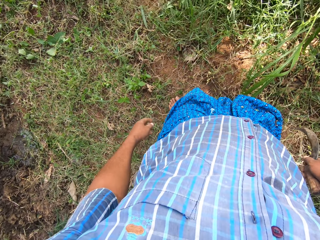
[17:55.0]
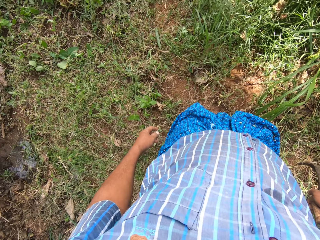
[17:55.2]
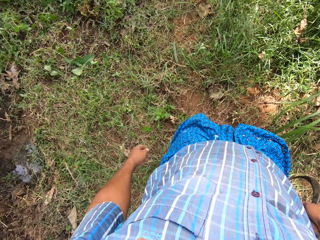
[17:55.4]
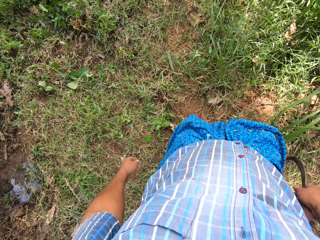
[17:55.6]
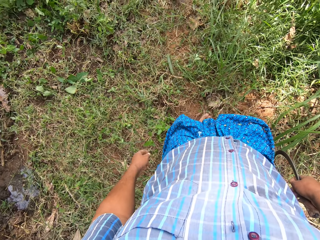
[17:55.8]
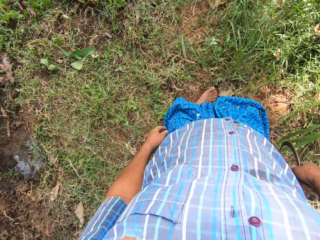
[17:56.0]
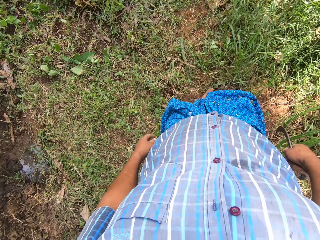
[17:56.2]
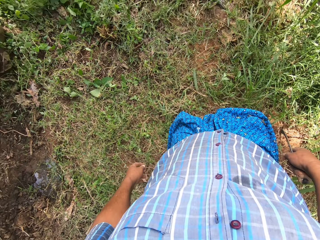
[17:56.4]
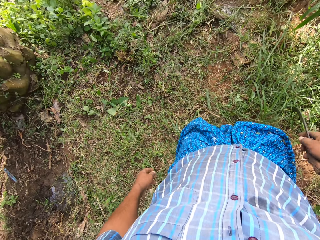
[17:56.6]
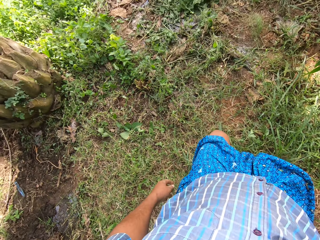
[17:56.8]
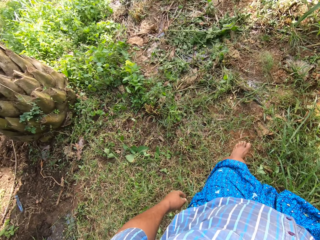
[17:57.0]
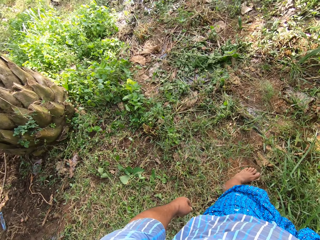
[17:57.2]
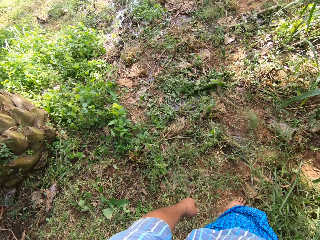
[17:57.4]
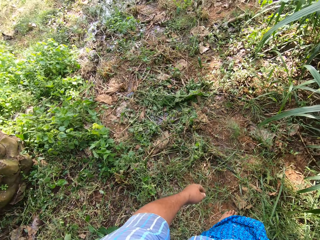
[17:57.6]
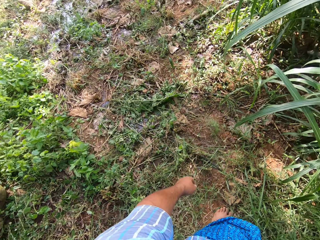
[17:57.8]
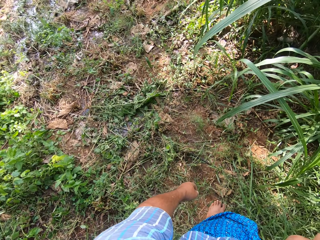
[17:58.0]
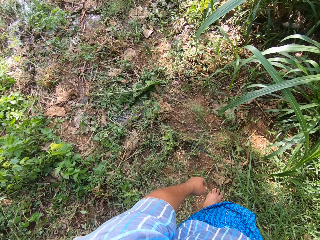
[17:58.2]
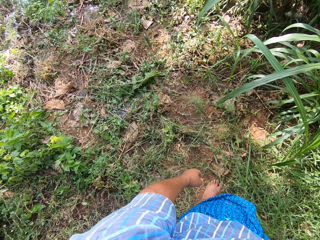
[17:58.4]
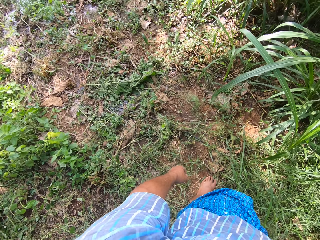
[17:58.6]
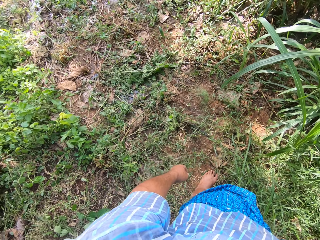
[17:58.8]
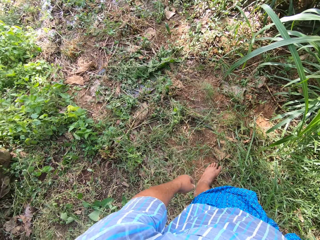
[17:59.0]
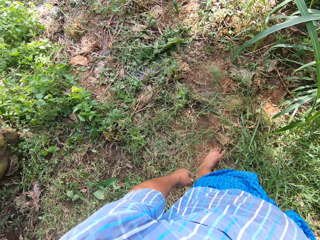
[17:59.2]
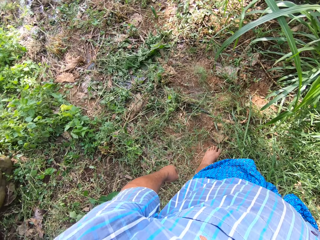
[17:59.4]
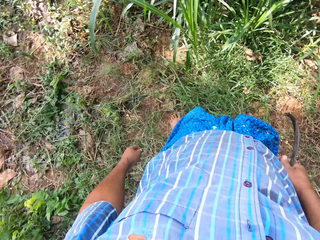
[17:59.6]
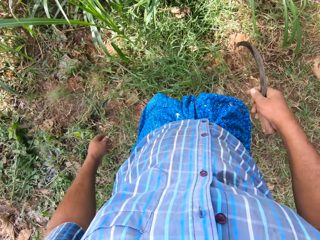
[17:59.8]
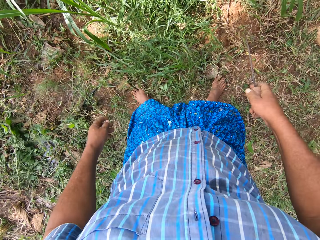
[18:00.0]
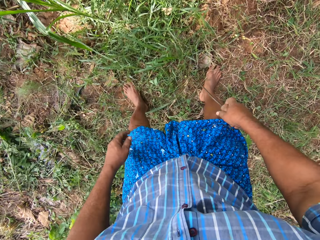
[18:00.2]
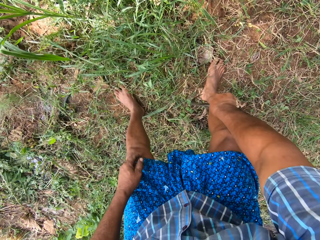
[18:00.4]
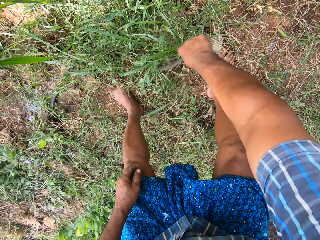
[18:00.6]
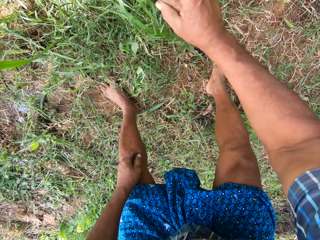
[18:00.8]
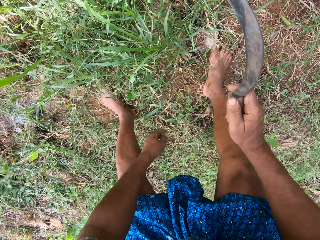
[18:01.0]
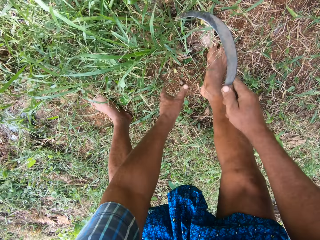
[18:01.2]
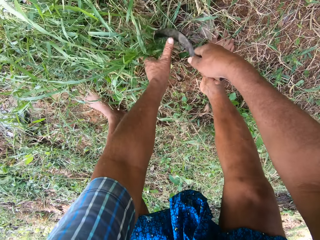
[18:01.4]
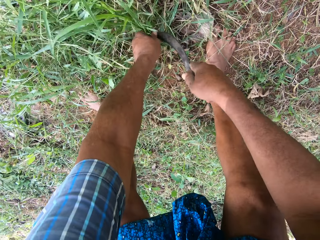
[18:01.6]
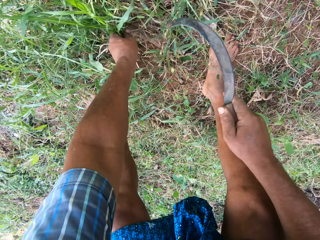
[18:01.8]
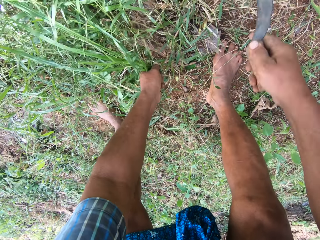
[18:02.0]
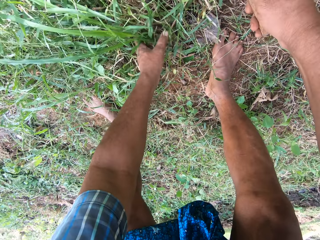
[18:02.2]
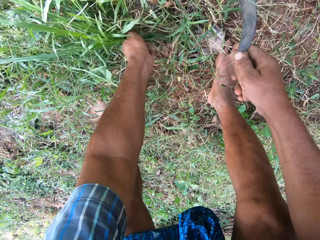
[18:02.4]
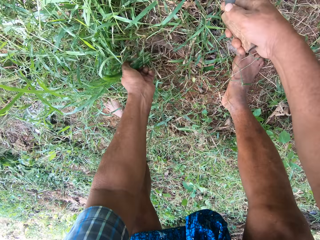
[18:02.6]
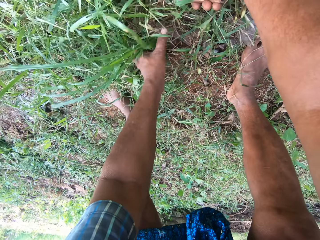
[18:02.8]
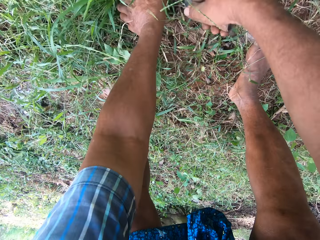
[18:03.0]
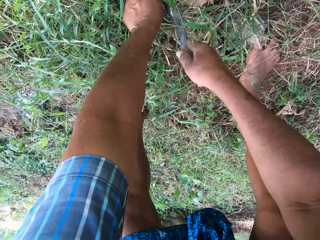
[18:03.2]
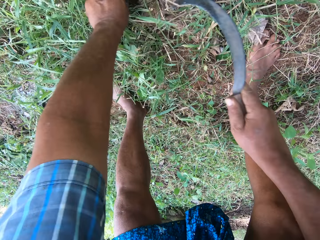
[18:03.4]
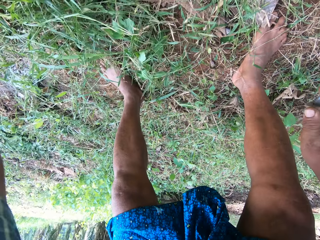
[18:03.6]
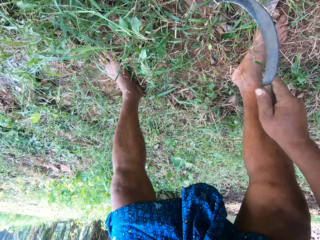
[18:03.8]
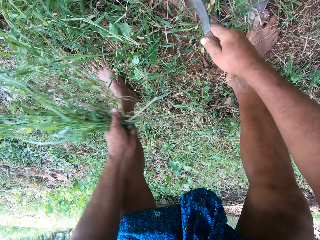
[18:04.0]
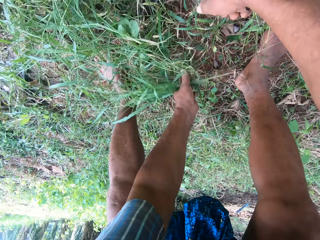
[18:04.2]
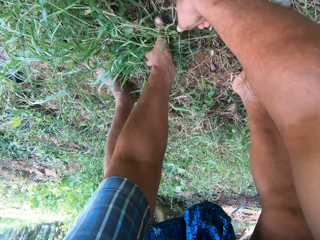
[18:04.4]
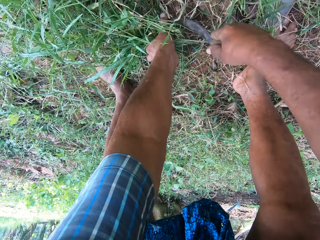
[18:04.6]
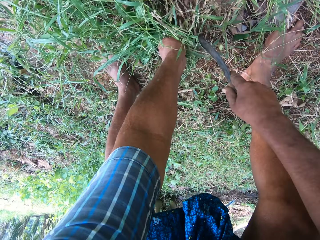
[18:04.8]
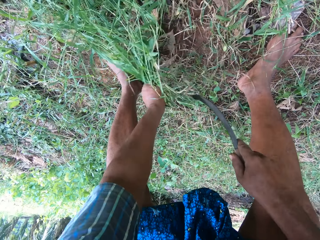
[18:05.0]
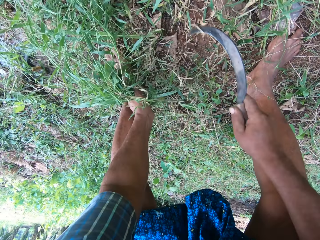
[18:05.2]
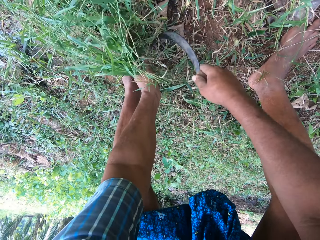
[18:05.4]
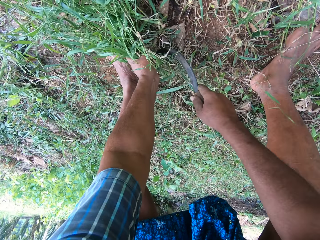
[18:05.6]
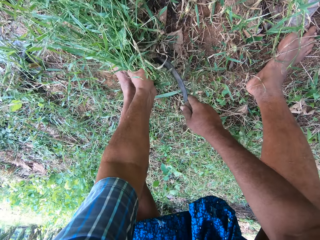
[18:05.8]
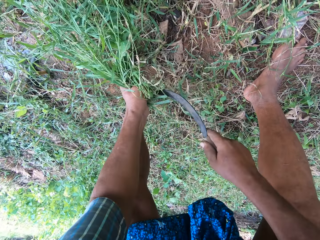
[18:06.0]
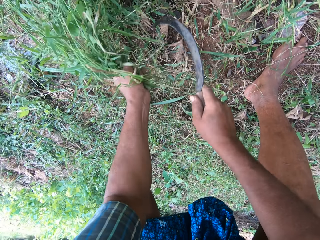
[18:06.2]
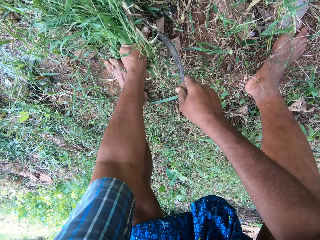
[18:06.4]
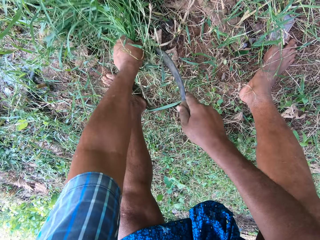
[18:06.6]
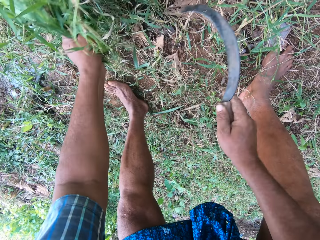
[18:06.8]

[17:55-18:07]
The camera wearer stands. He moves. He cuts the Napier grass with the sickle in his right hand.

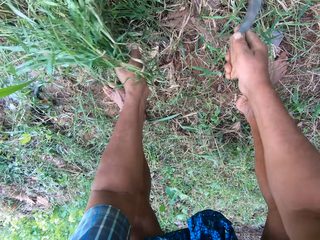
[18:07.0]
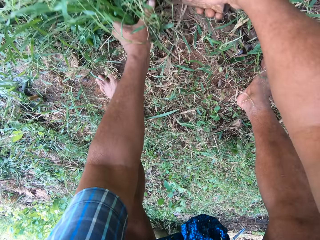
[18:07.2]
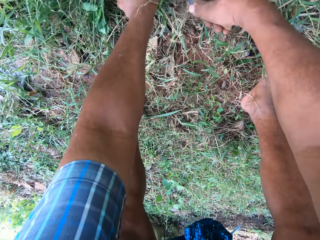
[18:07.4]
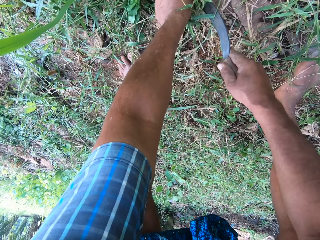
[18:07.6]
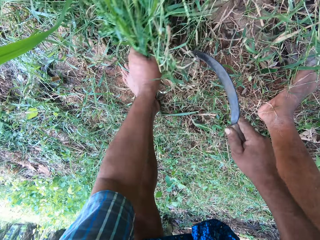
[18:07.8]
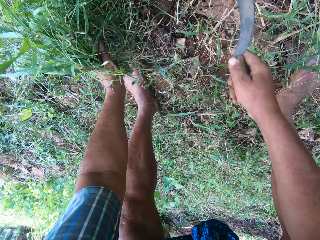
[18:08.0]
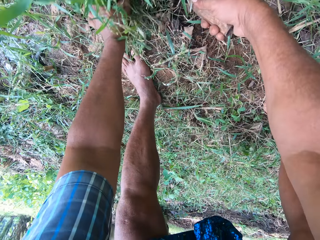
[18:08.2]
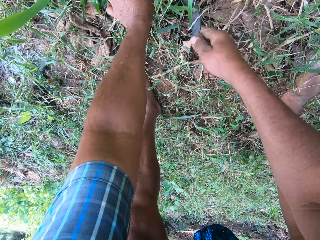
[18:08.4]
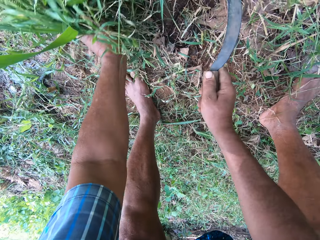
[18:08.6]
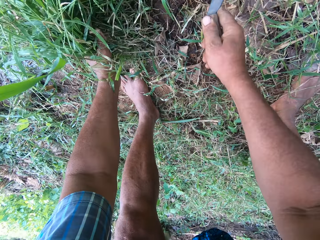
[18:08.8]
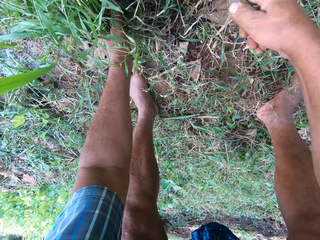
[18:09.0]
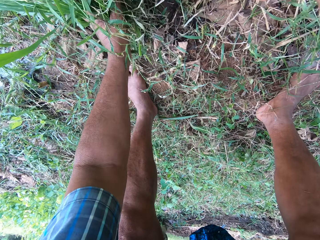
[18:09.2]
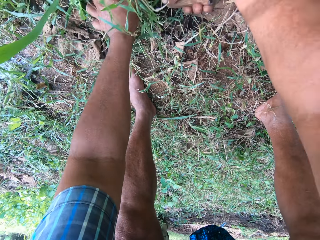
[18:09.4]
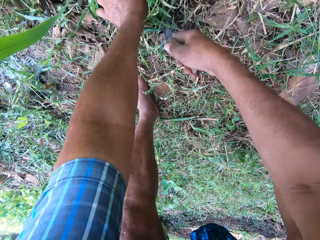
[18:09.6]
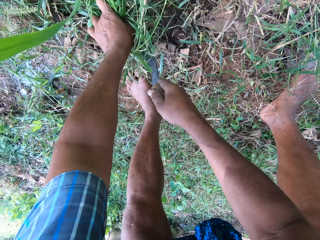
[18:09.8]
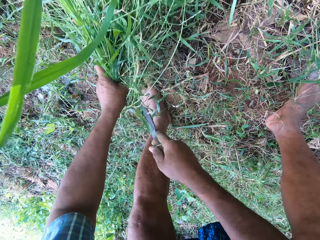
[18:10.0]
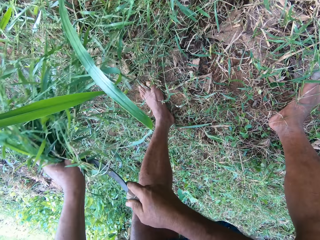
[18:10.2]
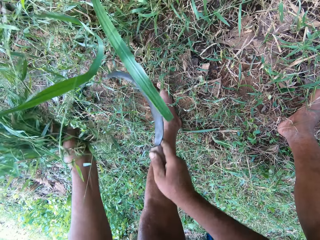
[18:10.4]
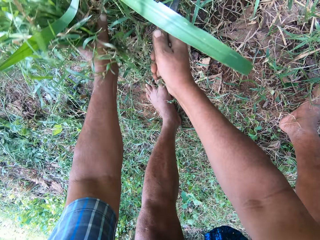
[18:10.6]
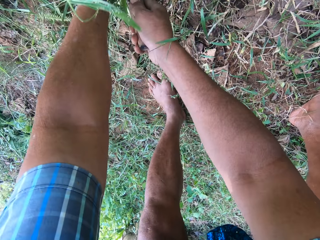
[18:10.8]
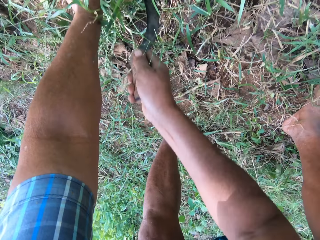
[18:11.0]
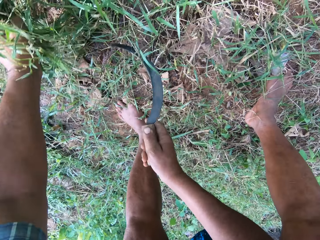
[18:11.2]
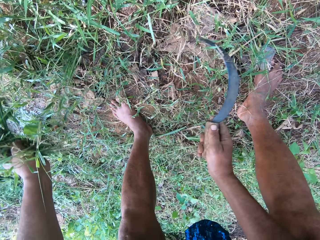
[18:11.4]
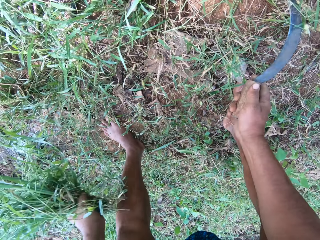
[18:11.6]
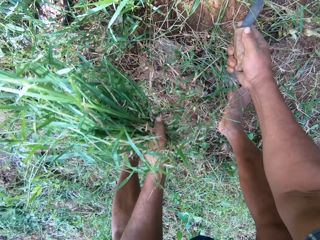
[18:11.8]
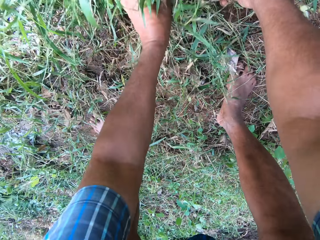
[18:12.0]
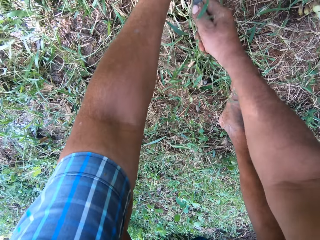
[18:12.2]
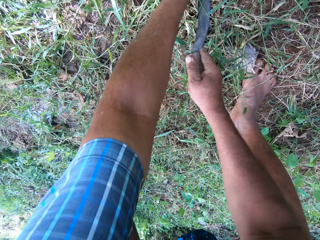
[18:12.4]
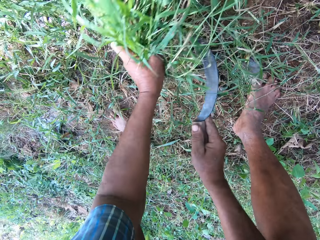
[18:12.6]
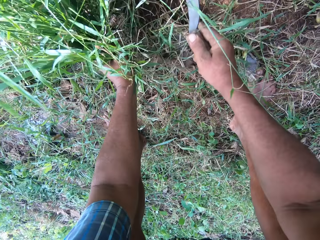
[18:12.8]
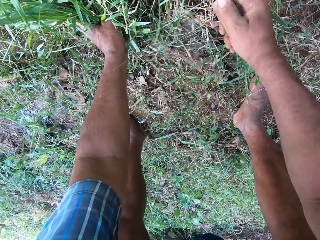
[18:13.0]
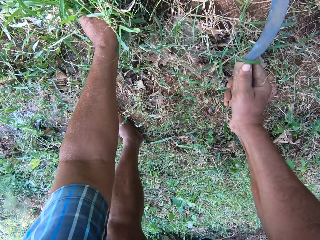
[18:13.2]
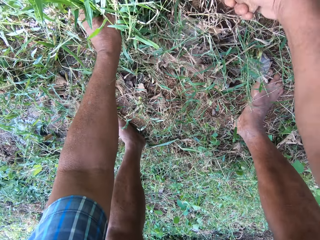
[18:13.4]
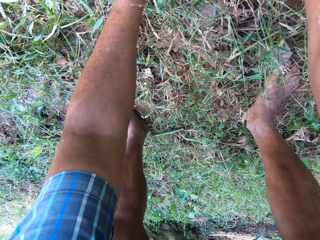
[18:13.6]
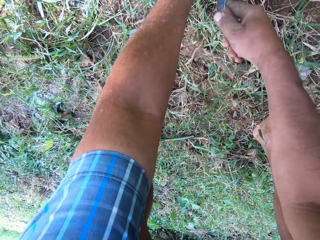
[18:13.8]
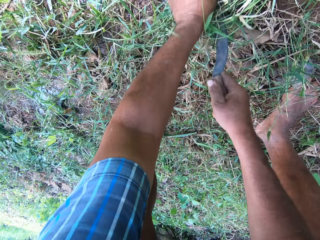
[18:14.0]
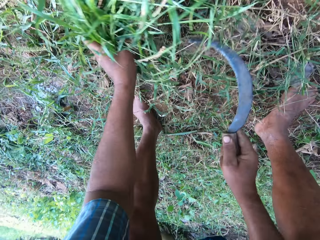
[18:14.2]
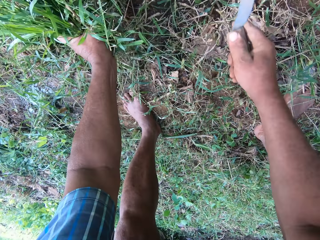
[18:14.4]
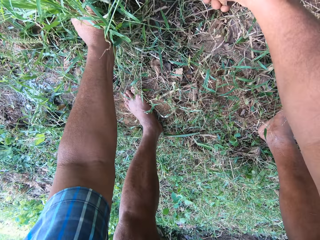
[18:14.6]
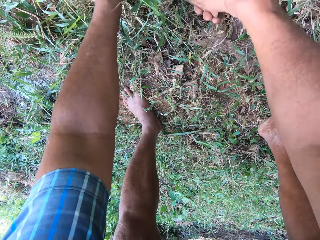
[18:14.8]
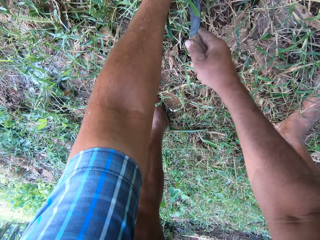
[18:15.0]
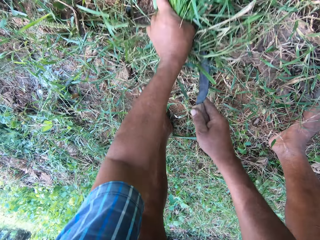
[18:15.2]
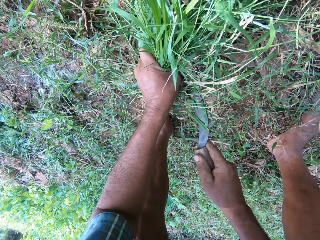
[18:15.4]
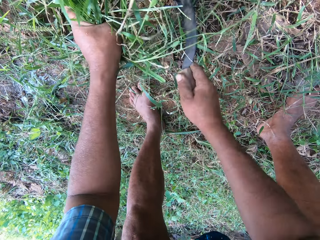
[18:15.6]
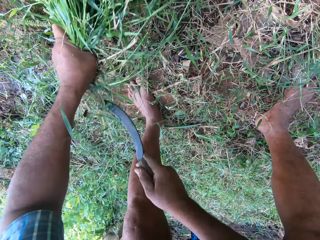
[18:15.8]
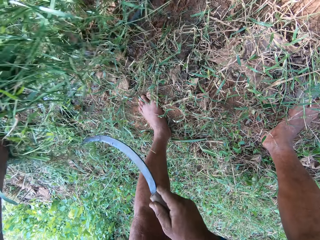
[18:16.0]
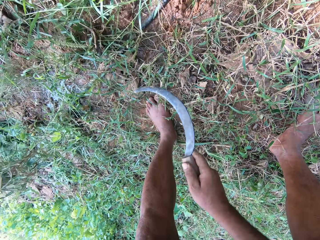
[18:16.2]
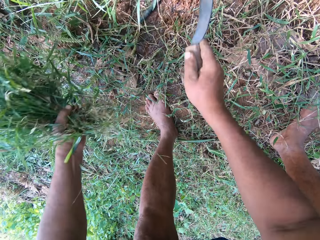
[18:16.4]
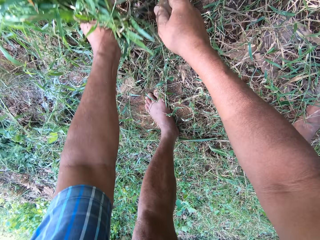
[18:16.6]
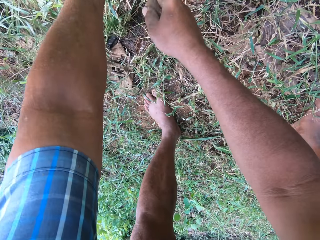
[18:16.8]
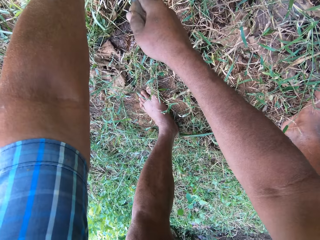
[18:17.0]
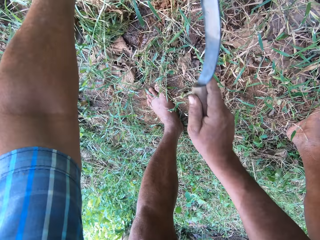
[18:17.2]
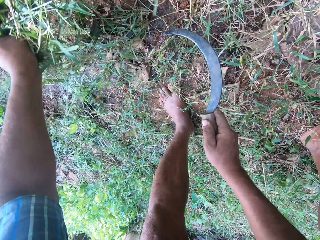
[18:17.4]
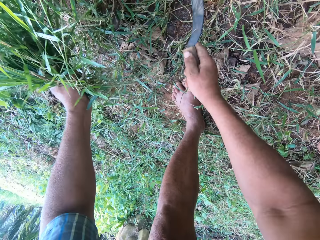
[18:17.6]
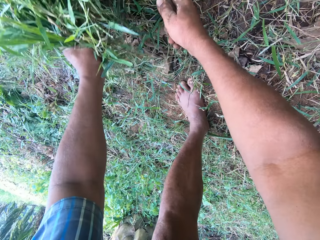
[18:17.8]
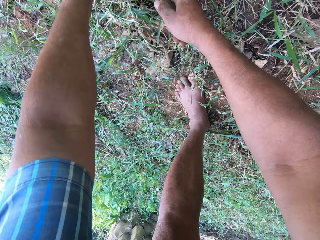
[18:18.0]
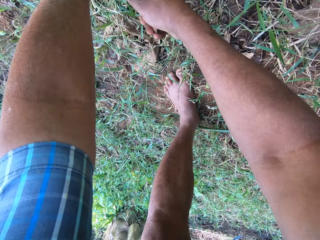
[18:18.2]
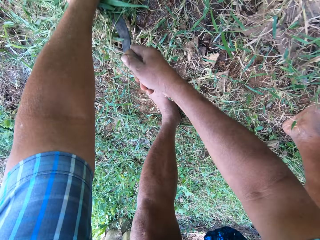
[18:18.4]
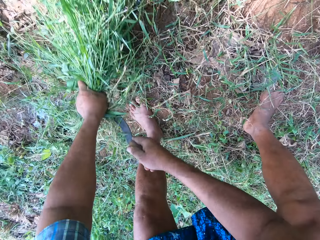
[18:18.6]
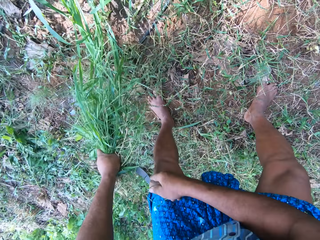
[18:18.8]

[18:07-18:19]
The camera wearer moves his left hand holding Napier grass. He cuts the Napier grass with a sickle.
